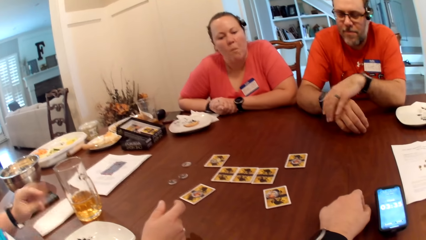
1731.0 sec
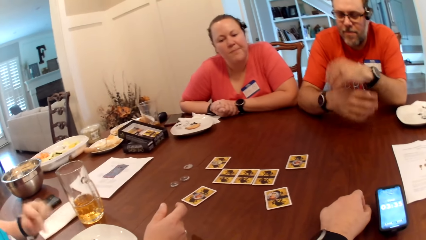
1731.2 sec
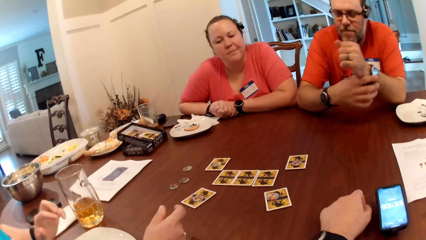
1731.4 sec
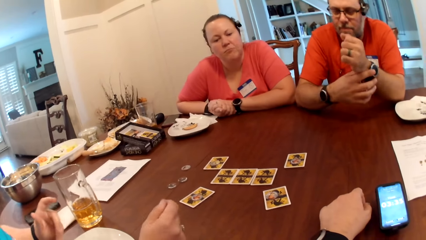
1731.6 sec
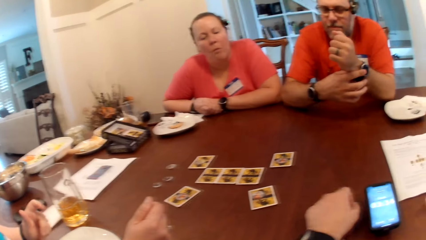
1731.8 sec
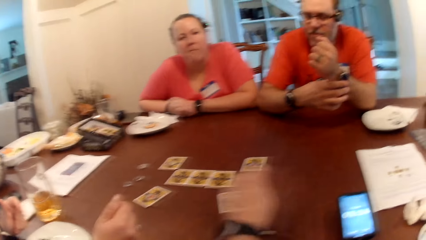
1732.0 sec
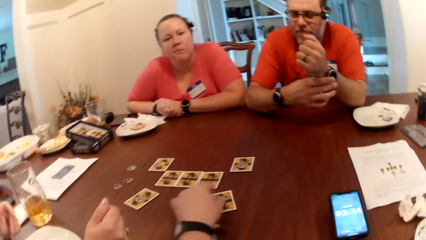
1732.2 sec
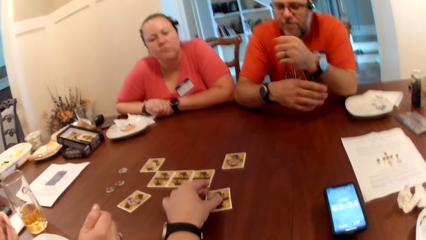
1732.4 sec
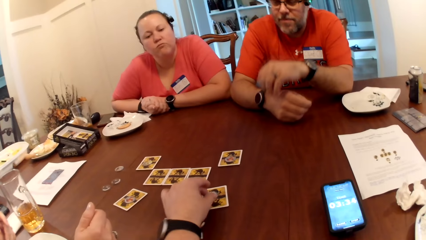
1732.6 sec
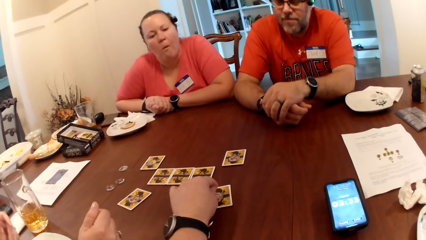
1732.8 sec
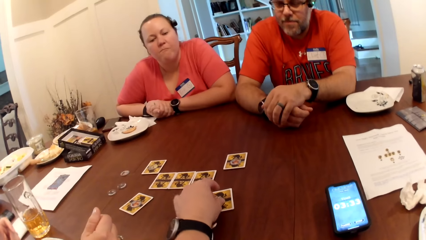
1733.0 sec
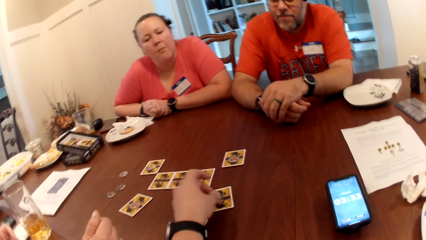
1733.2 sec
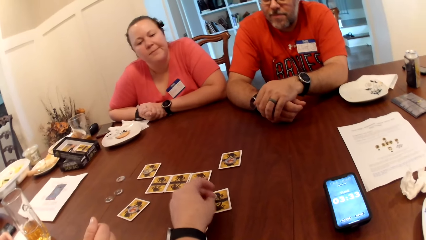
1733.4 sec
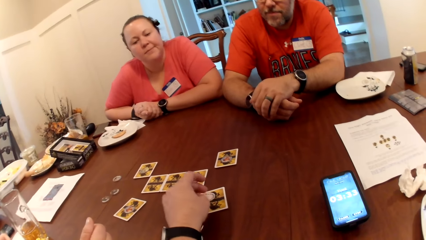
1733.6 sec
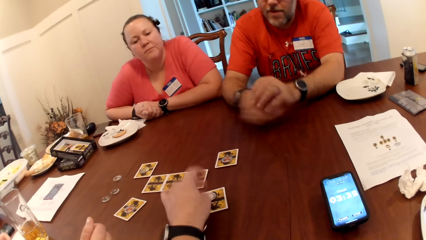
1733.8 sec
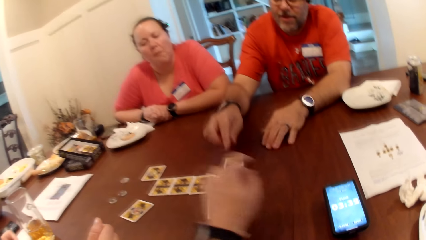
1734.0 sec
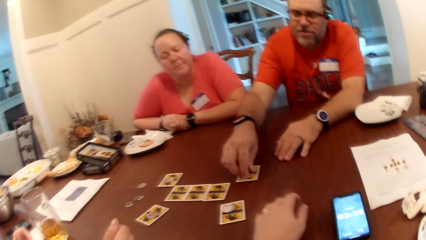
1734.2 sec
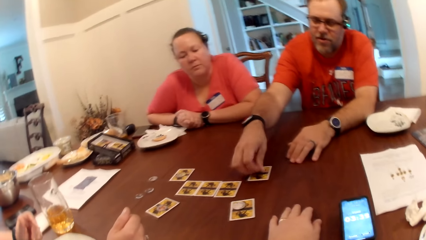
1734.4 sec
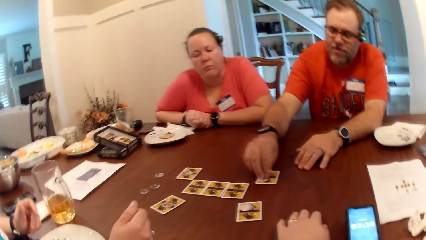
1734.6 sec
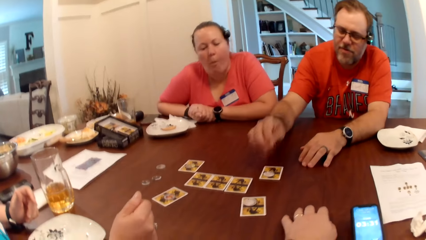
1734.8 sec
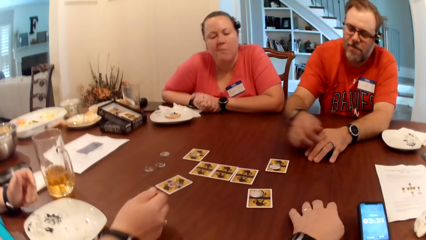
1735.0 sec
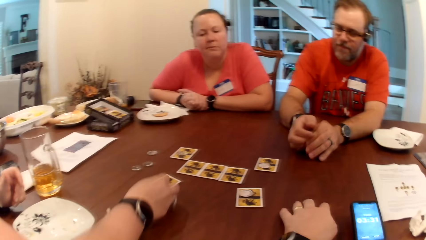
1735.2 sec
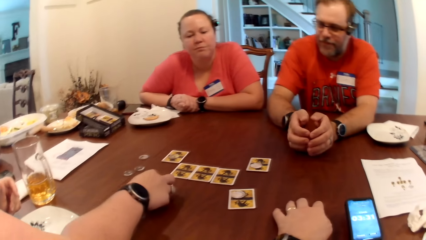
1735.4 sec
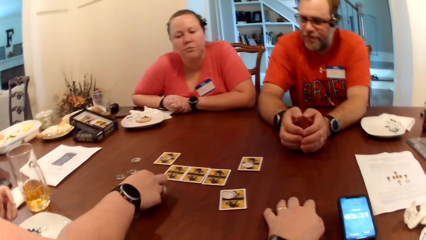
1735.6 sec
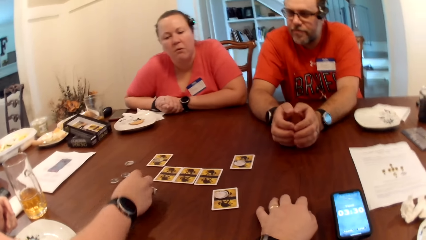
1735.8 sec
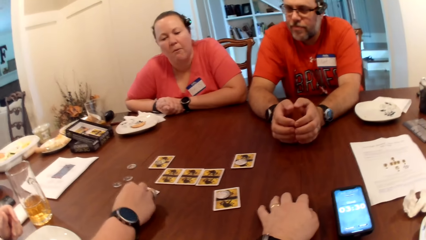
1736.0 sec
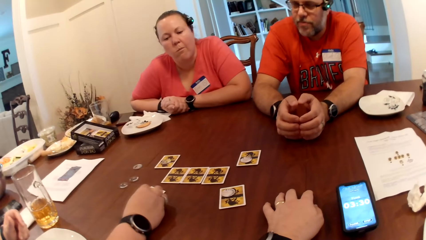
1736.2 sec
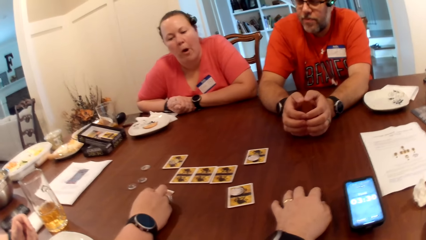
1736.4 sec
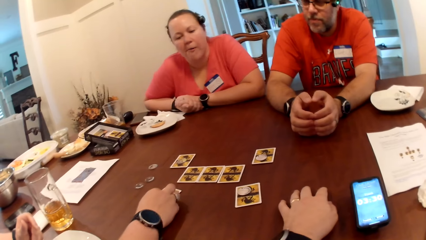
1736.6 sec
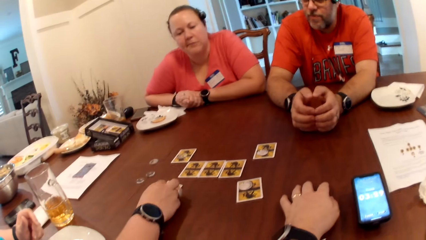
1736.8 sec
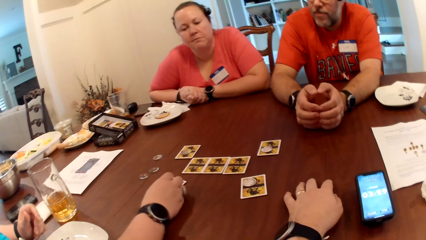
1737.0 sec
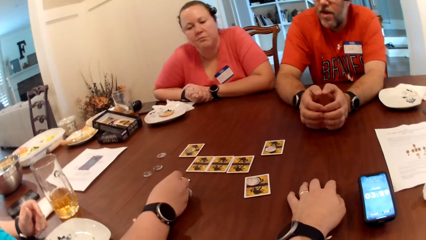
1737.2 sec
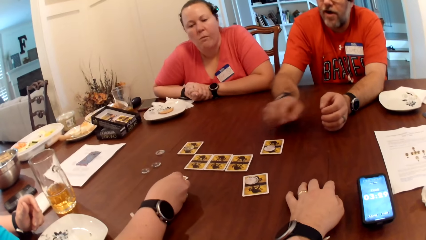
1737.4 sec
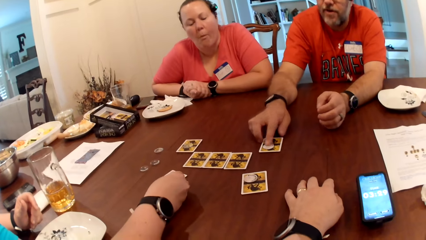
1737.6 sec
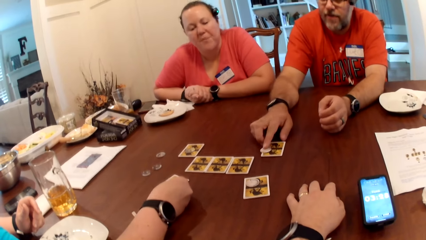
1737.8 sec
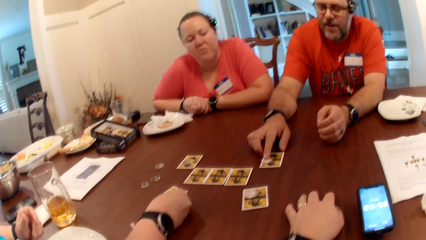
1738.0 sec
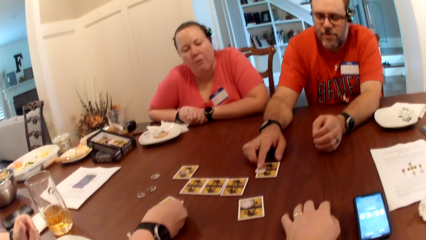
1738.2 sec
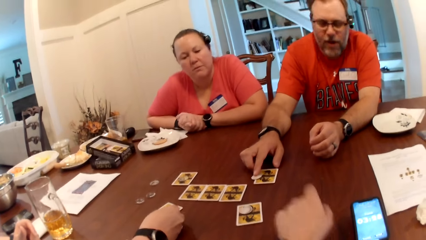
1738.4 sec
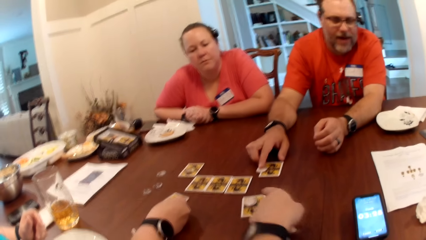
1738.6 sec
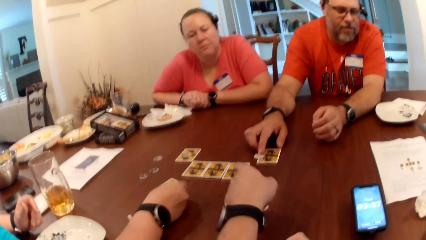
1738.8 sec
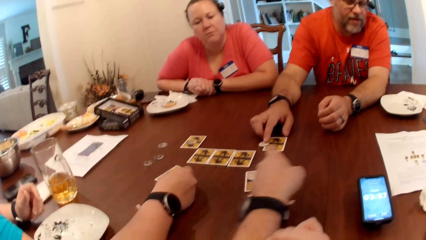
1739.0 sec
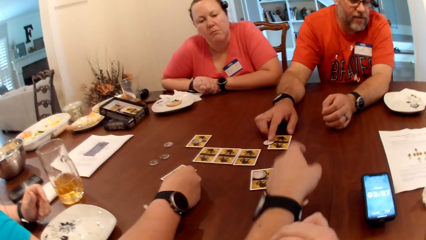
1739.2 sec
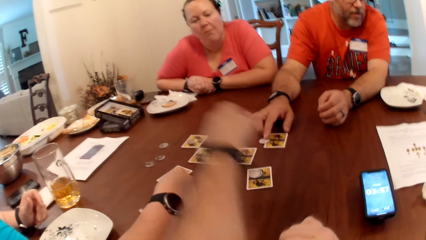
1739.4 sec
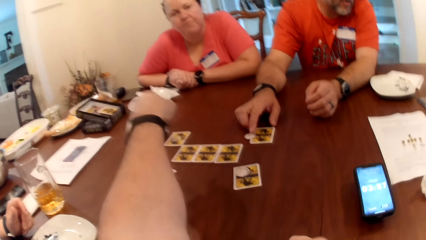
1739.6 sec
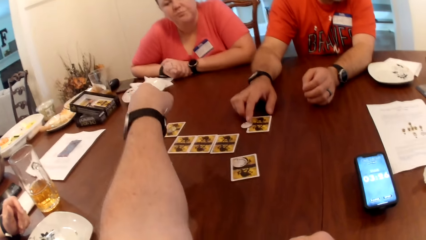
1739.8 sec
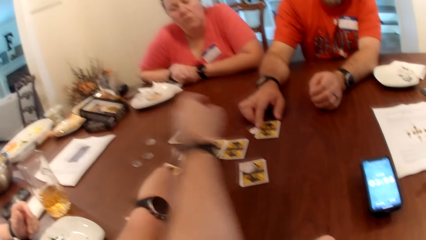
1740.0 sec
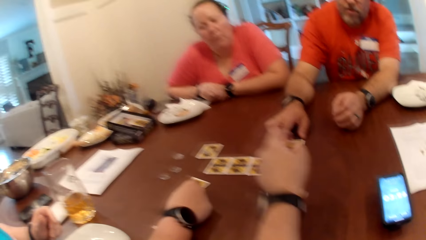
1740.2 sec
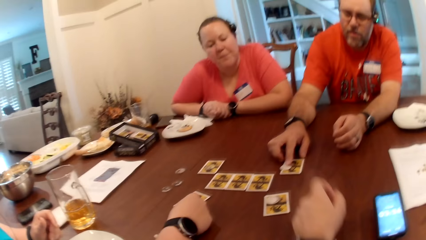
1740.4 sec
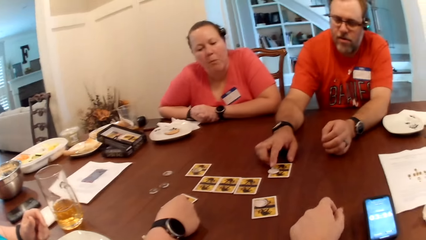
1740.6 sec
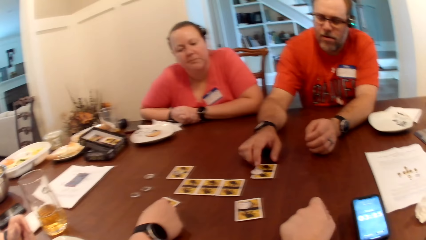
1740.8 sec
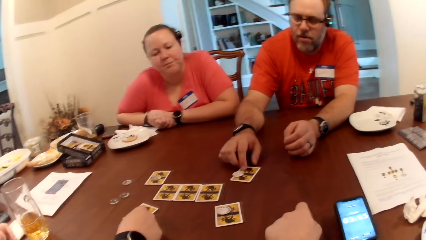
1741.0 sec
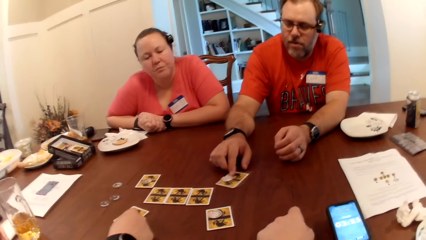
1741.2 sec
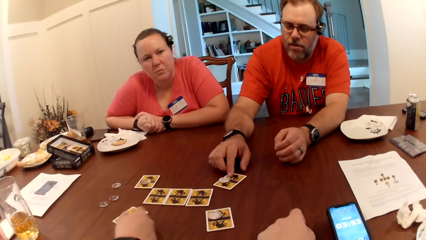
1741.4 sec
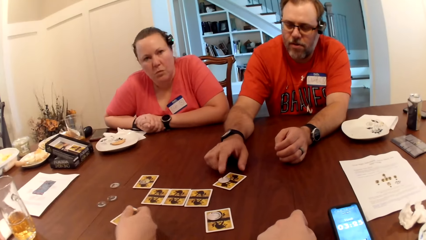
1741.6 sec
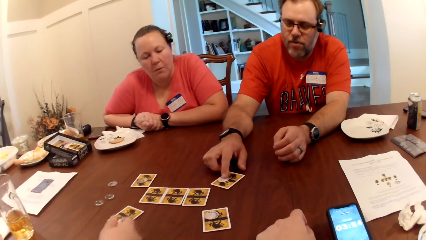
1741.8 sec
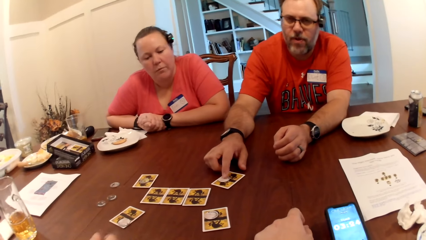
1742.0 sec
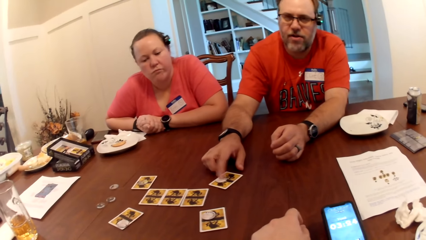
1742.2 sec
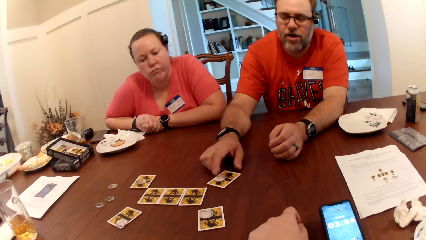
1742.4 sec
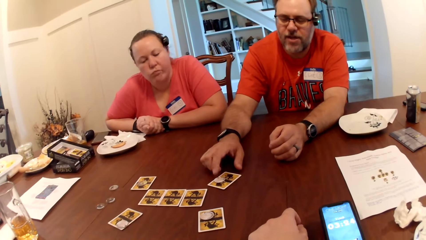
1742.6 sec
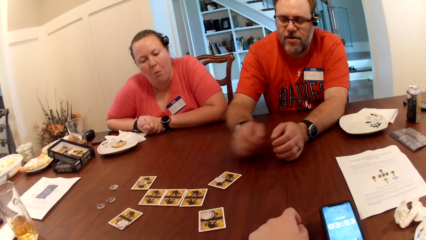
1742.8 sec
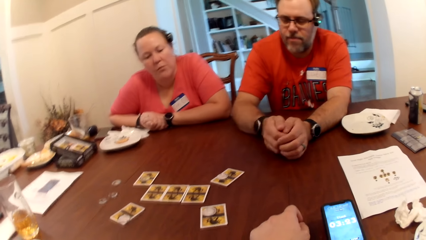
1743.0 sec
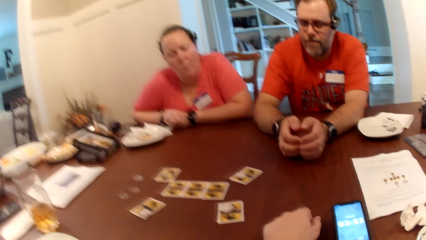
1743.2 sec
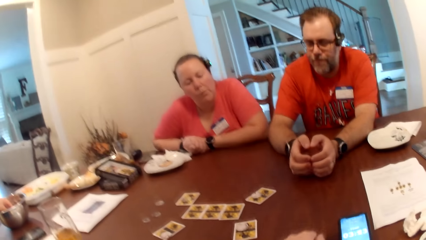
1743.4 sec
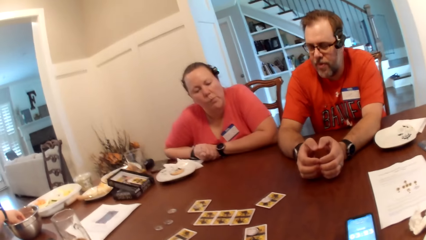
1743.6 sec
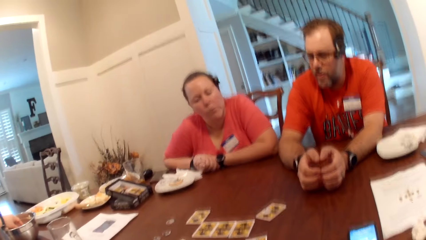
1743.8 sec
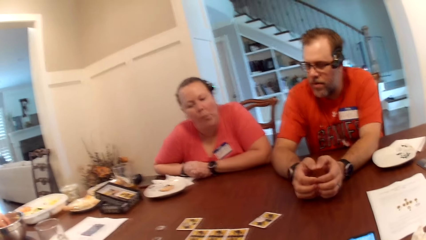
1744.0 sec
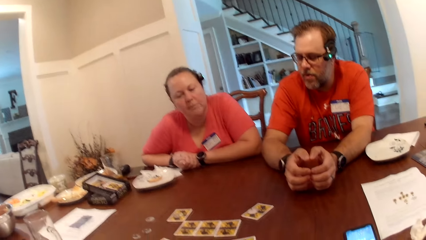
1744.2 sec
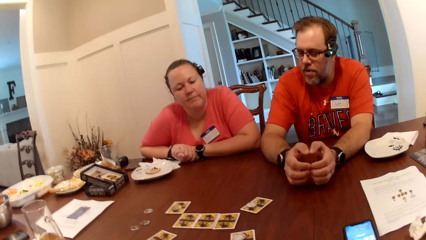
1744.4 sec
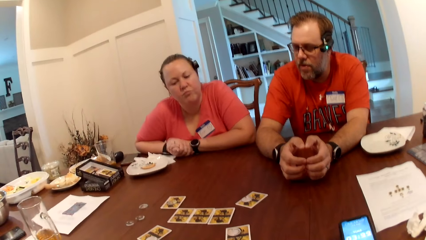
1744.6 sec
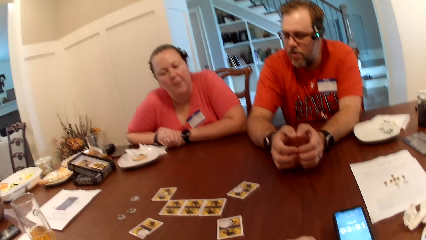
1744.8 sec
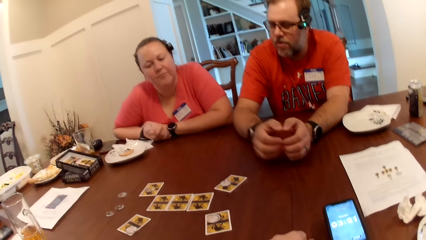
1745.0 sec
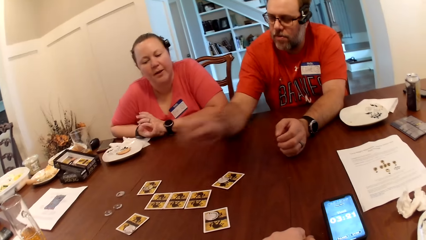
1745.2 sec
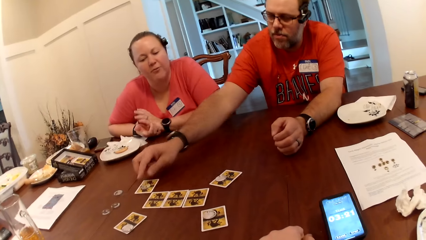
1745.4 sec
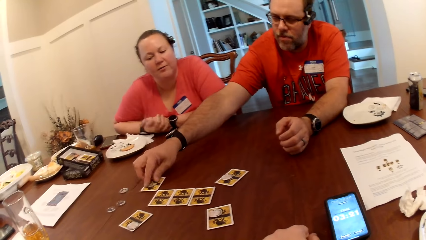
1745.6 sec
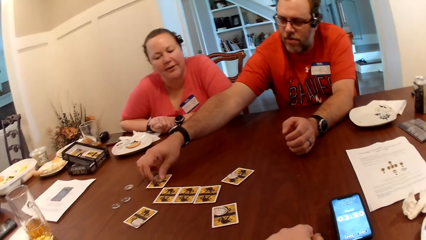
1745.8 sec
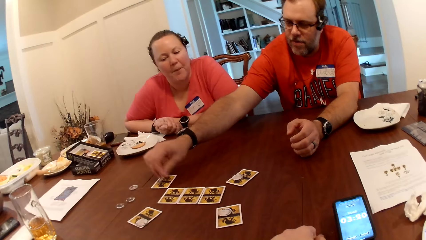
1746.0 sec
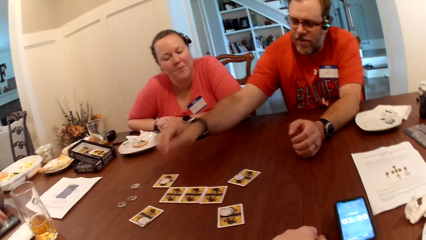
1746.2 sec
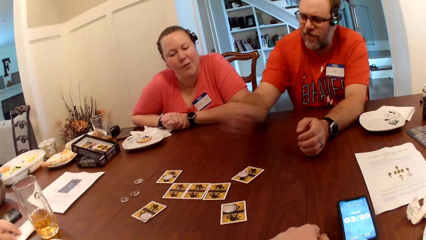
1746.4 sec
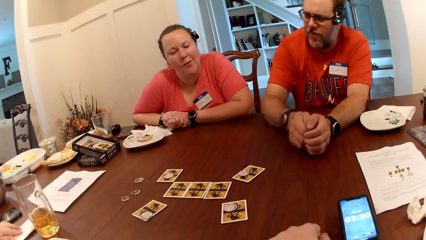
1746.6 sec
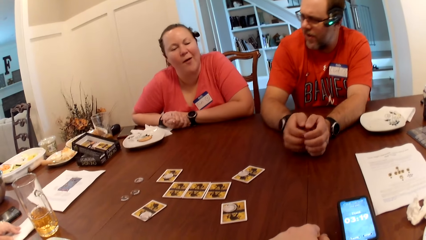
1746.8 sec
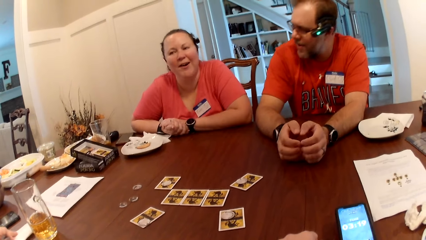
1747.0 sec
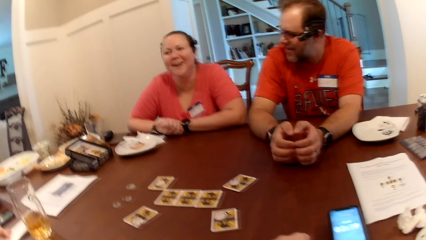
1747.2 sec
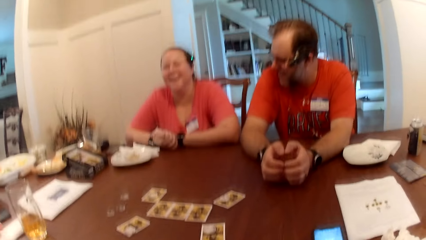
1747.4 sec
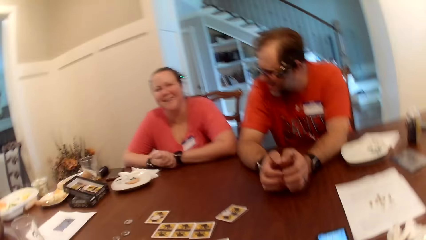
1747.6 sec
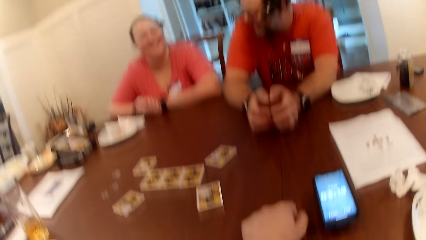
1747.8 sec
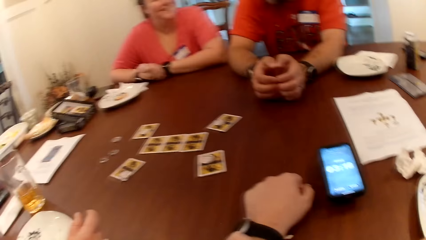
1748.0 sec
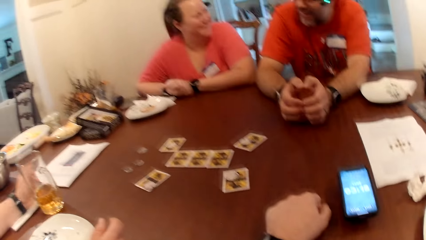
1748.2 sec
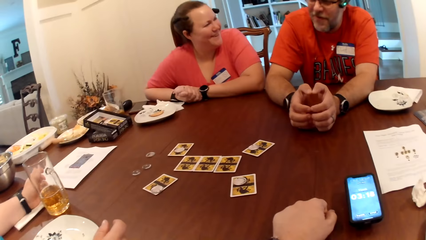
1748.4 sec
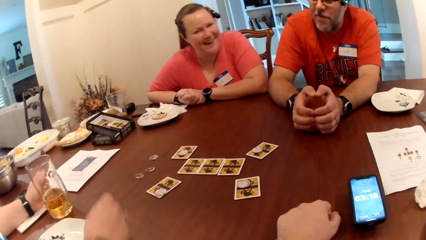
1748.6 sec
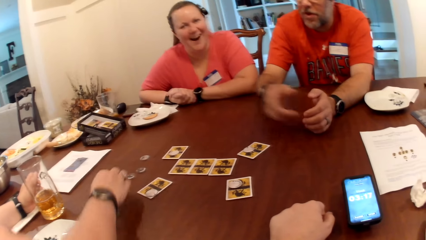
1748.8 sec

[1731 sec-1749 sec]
The camera wearer adjusts the token on the card with his left hand. A man adjusts the token on the card with his right hand. A woman adjusts the token on the card with her right hand. The man adjusts the token on the card with his right hand. The camera wearer points at a card on the table with his left hand. The man adjusts a token on another card with his right hand.
